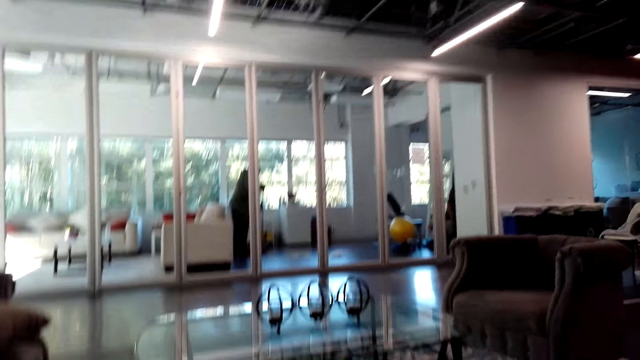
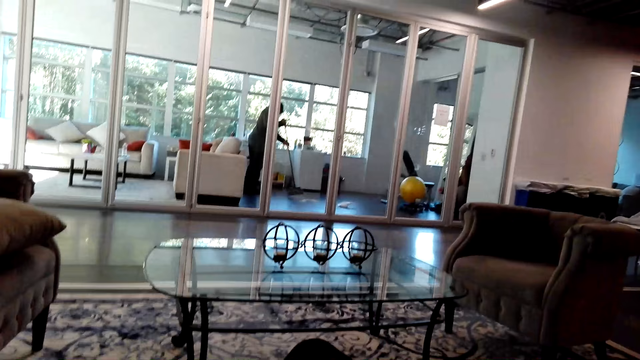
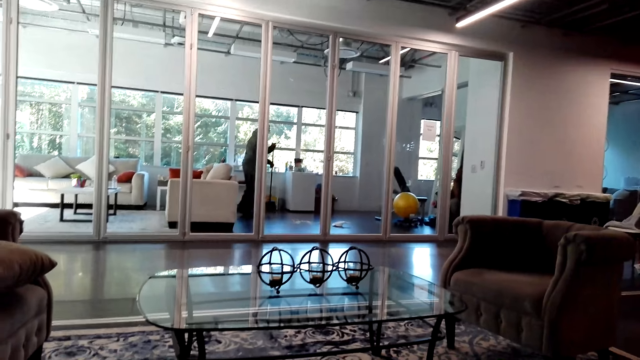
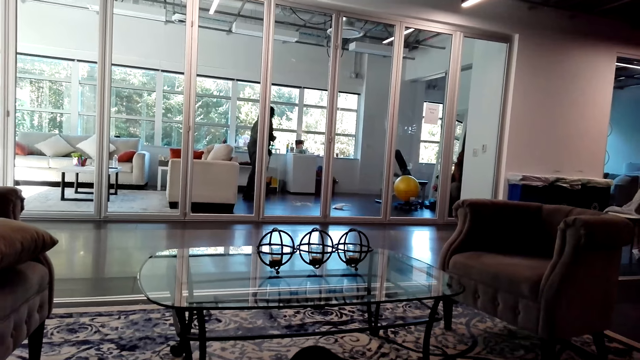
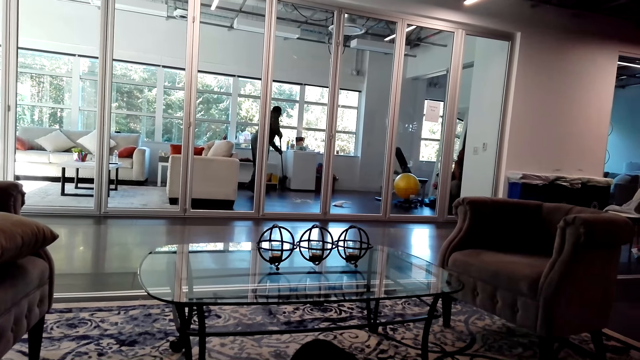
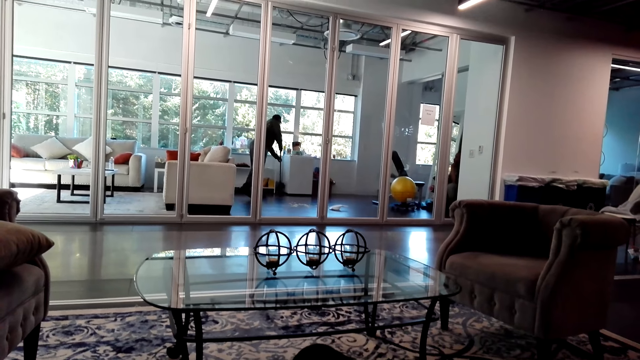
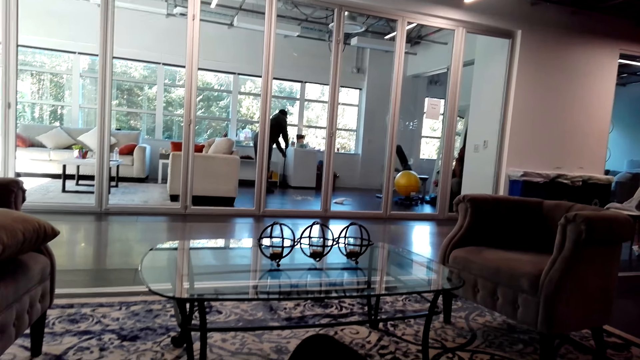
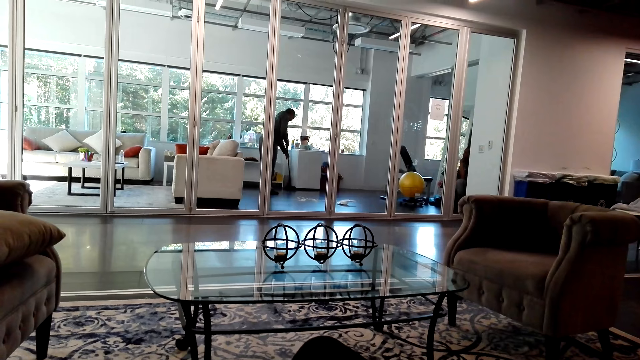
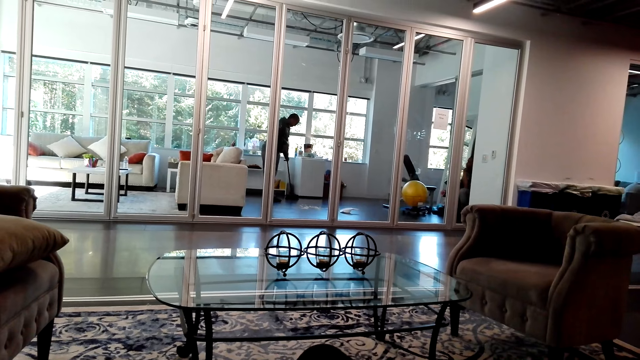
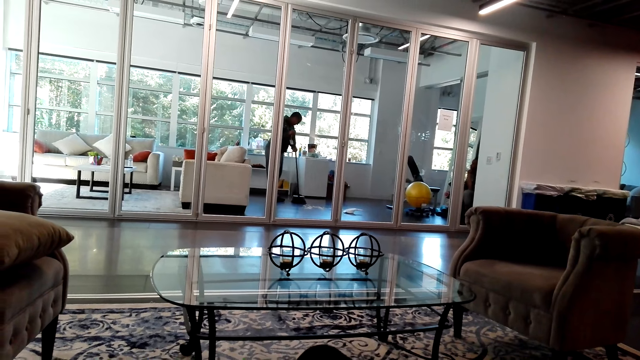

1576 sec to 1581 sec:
The camera wearer moves her head.

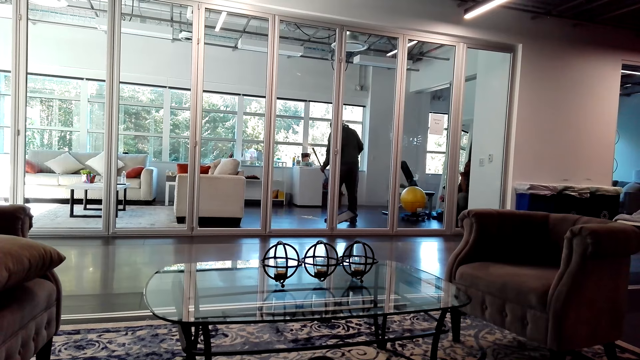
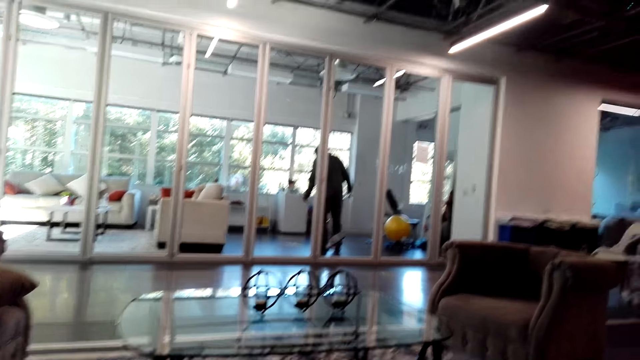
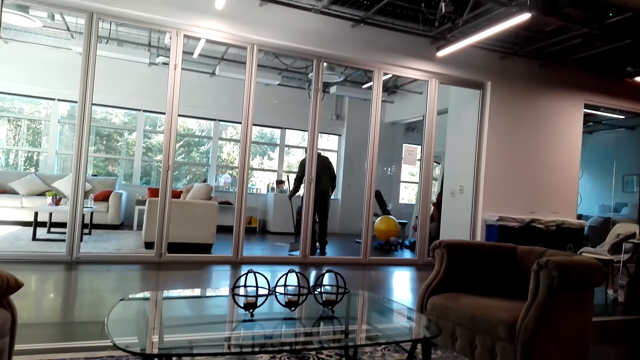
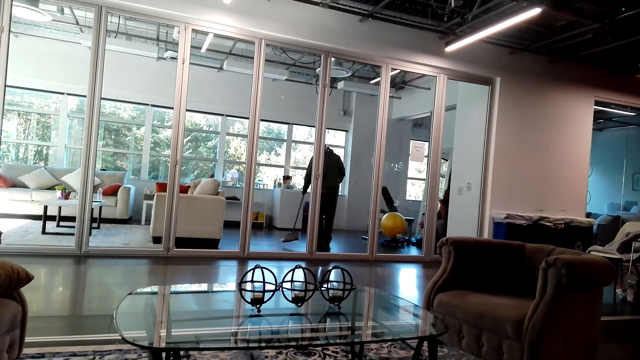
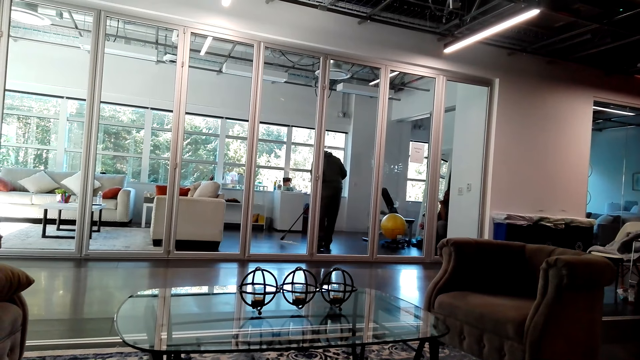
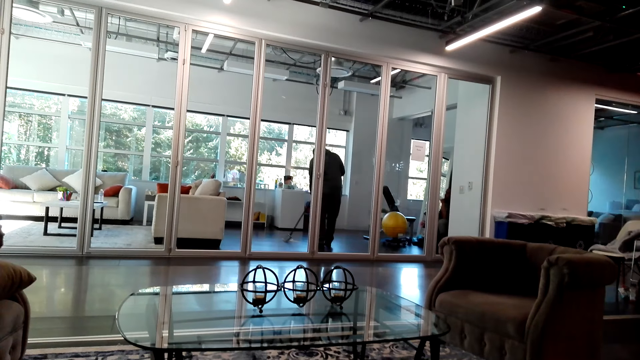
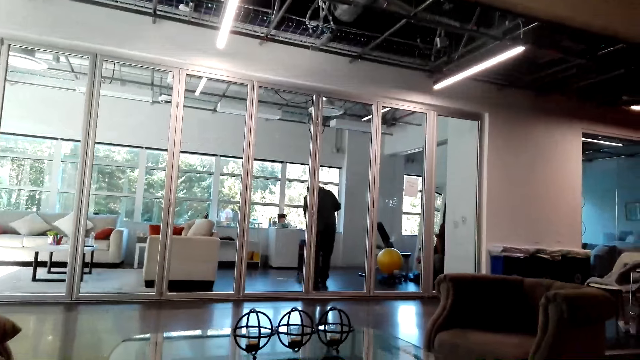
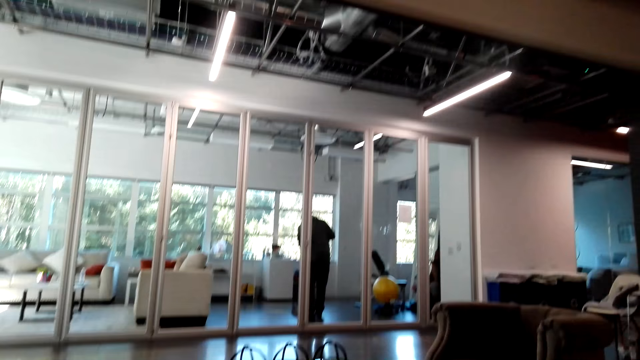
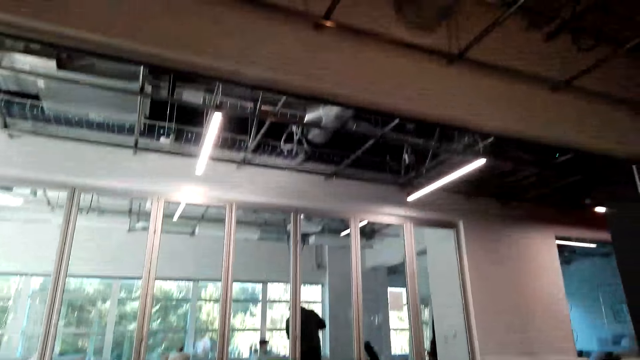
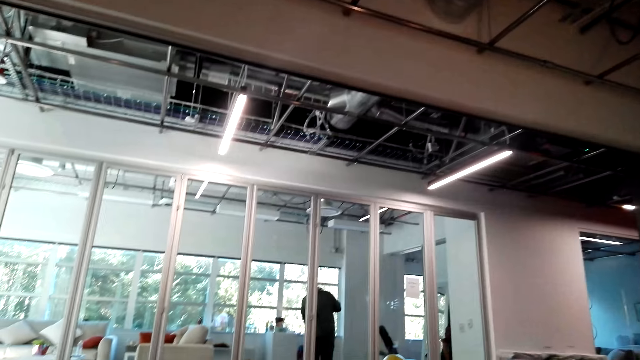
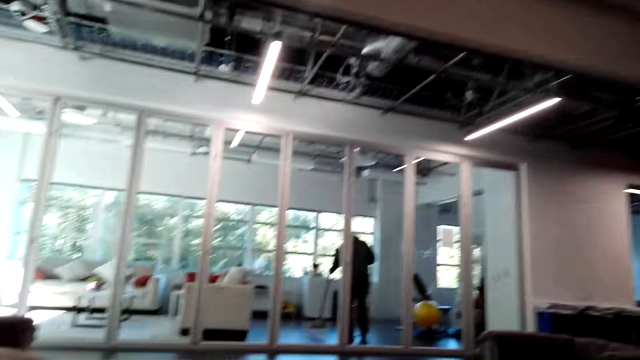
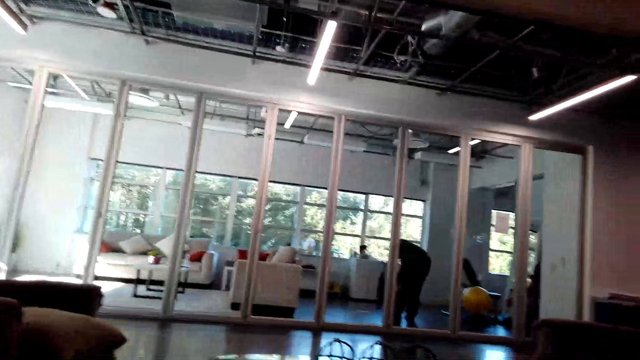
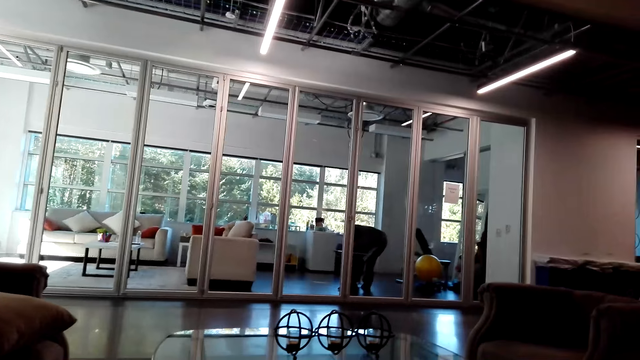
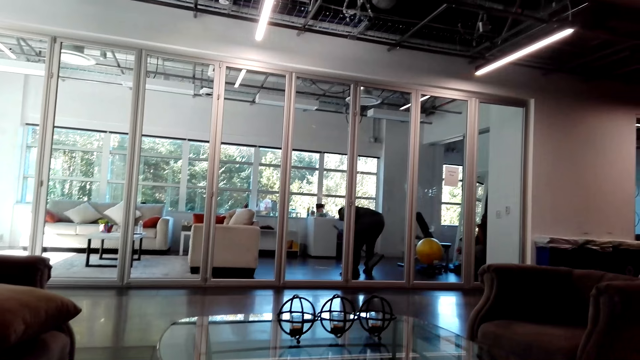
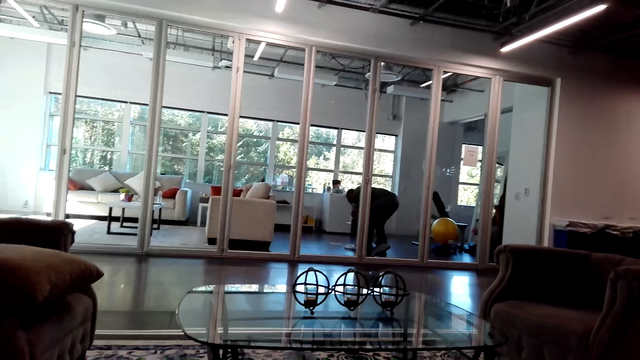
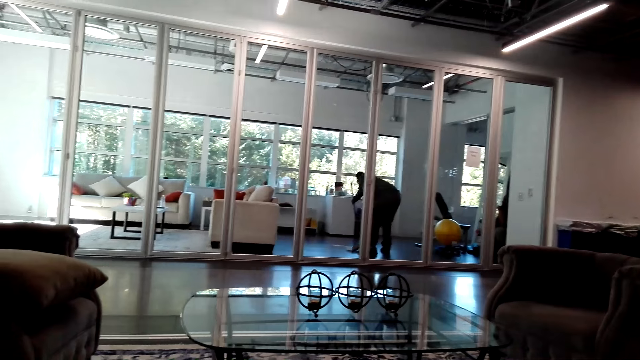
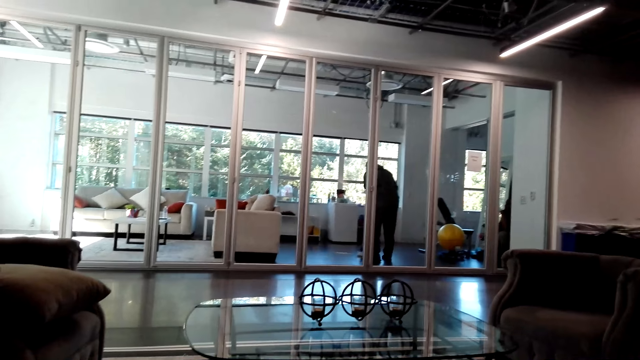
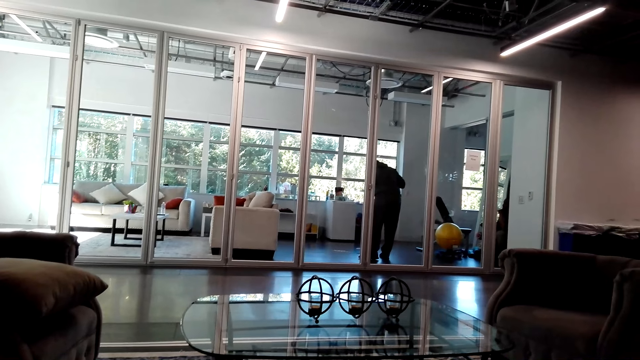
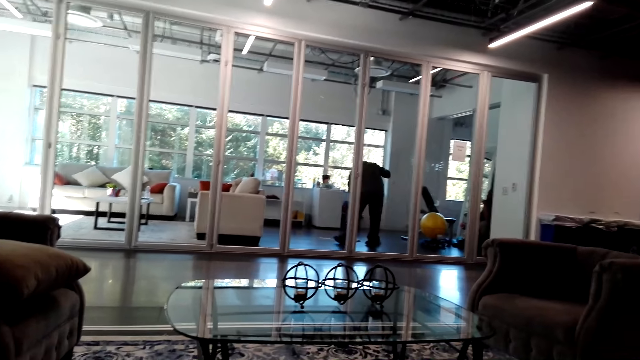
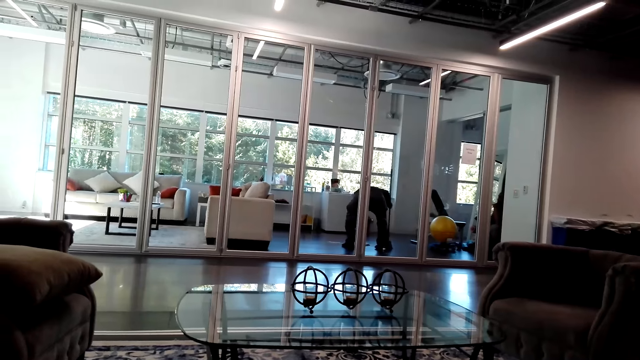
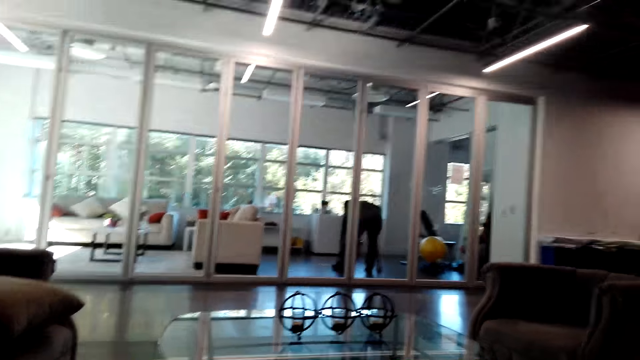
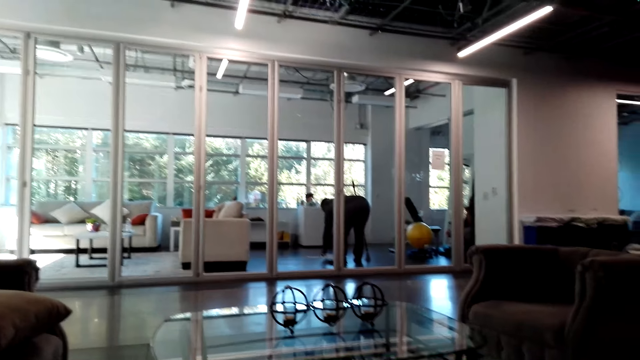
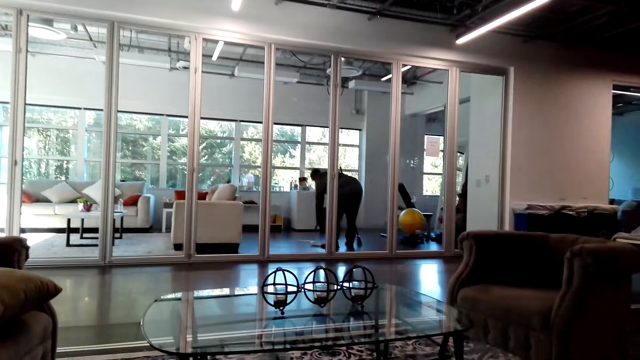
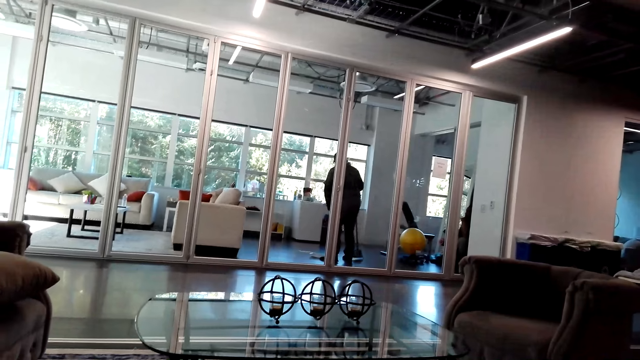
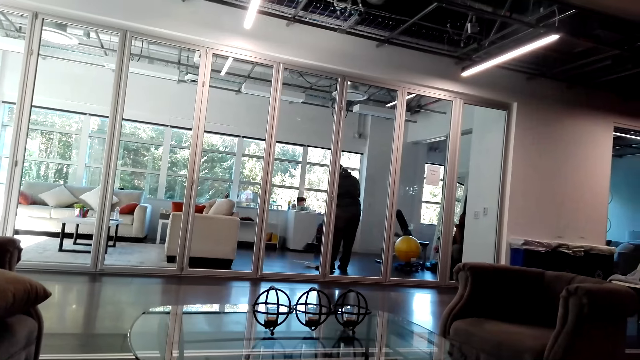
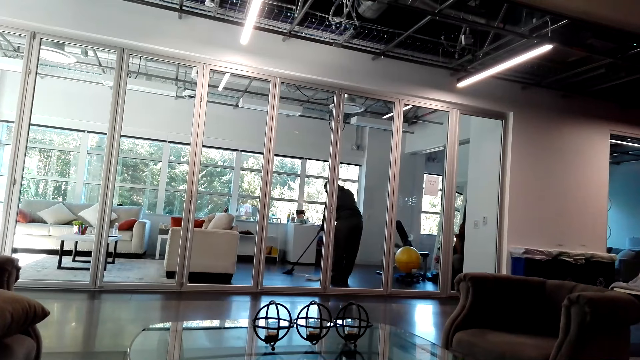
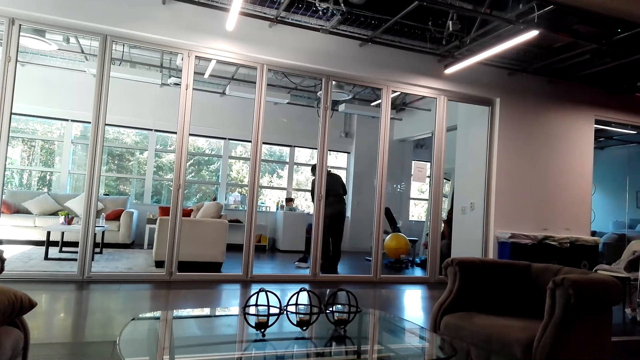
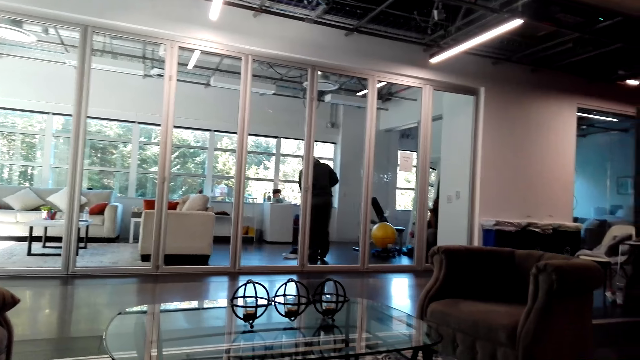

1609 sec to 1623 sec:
The camera wearer sweeps the dust in the dust pan. They adjust the dust pan. They sweep the dust in the dust pan.

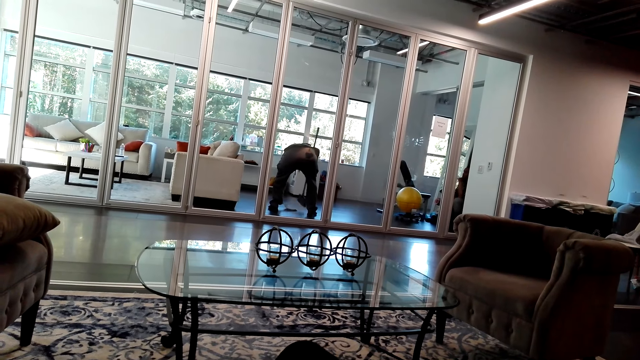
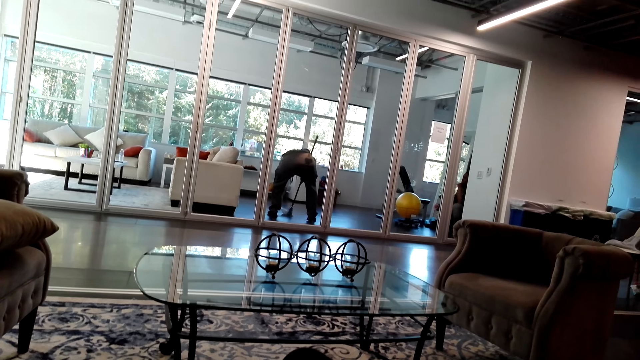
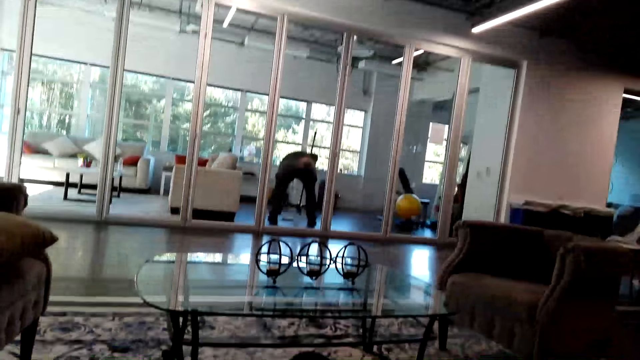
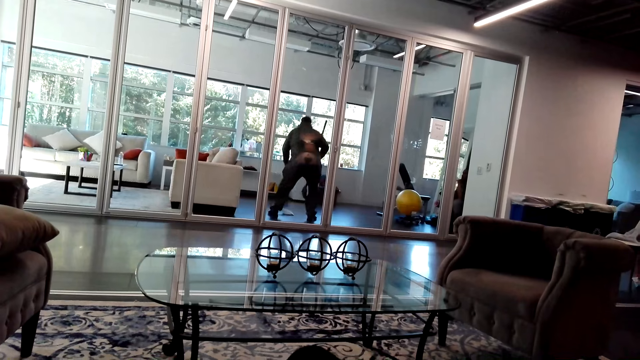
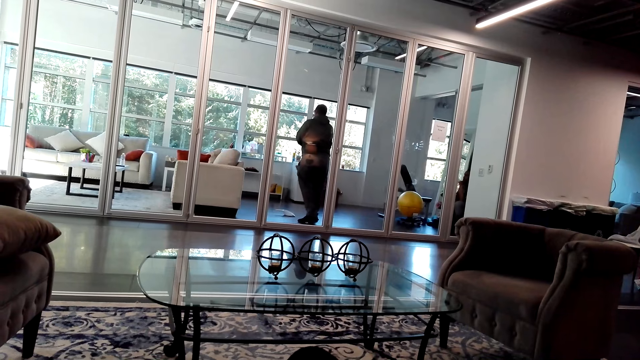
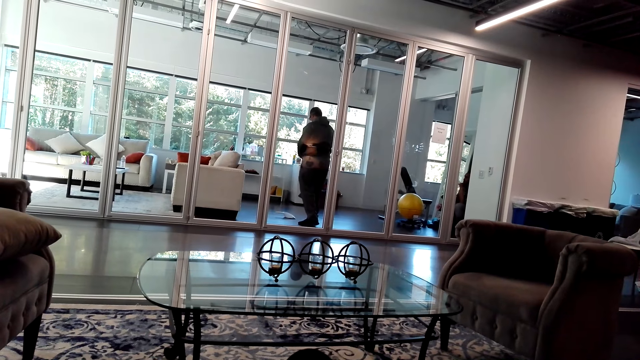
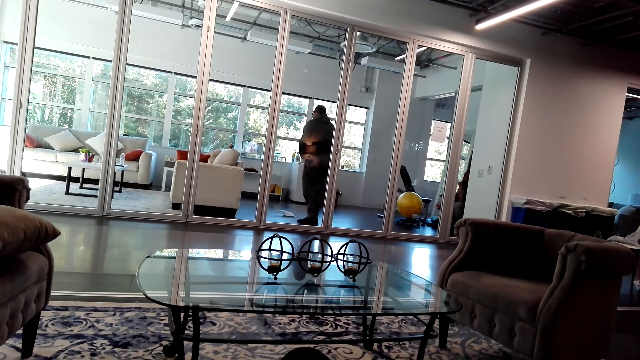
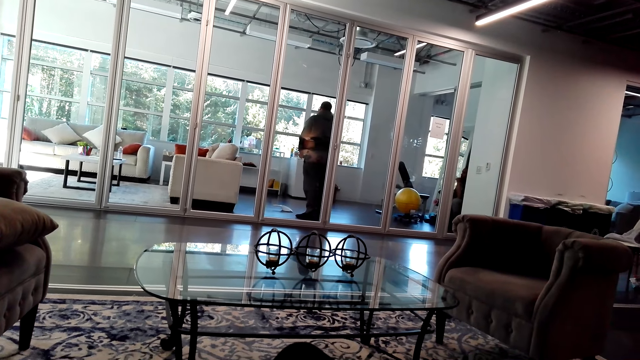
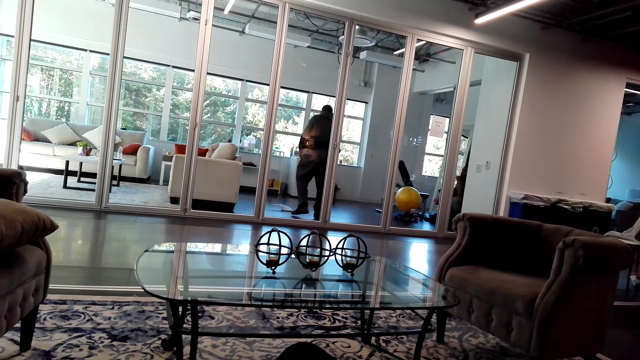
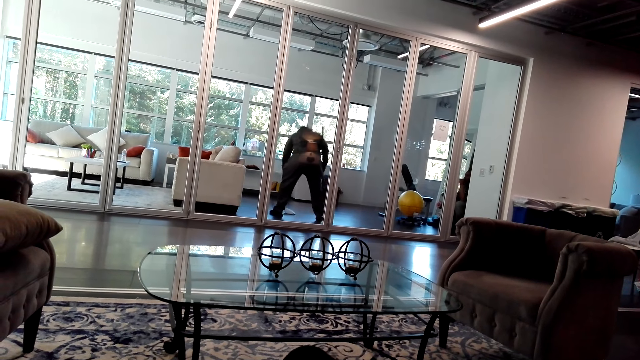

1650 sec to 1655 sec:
A person collects the dust in the dust pan with the broom.
